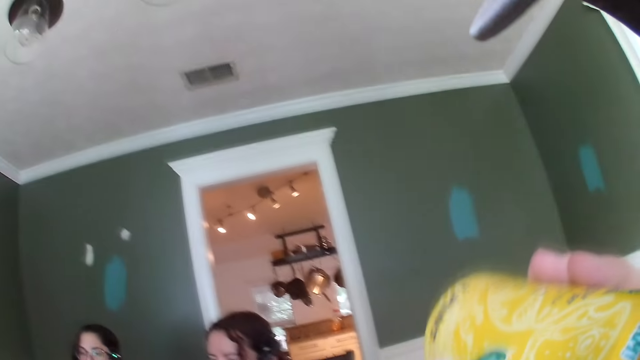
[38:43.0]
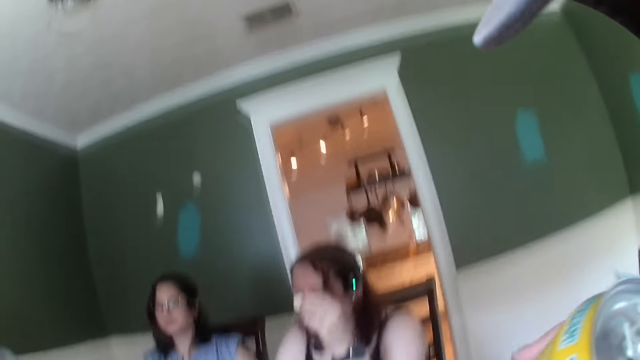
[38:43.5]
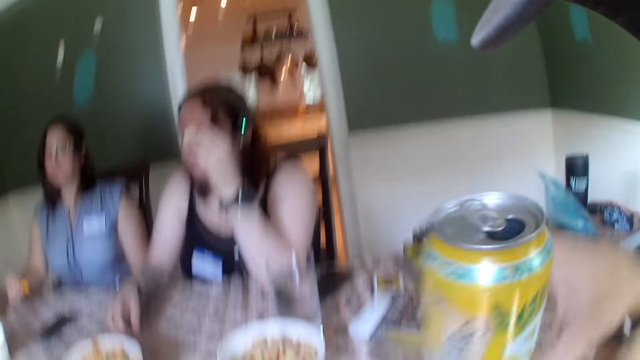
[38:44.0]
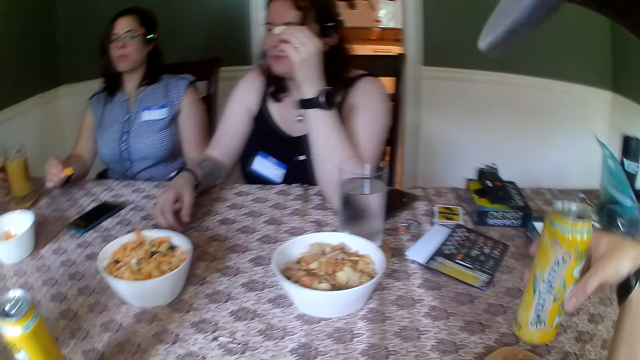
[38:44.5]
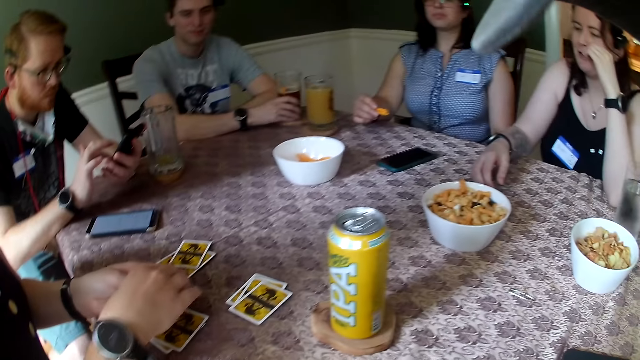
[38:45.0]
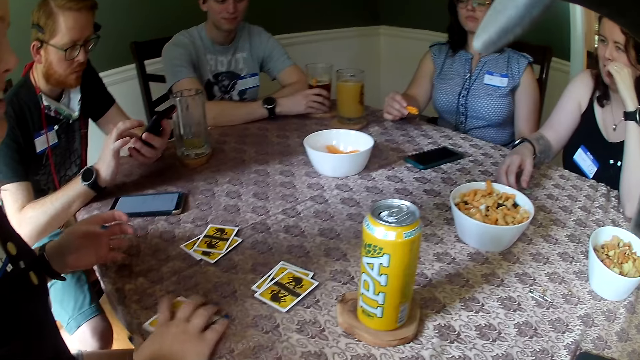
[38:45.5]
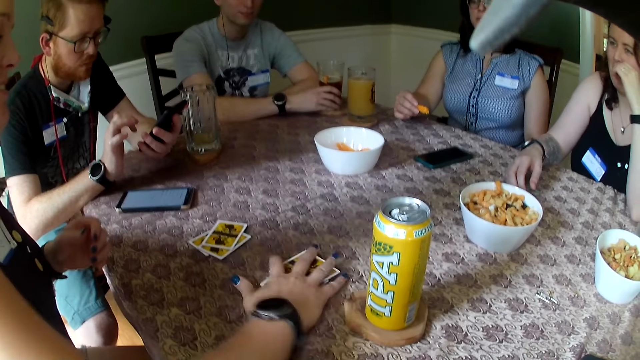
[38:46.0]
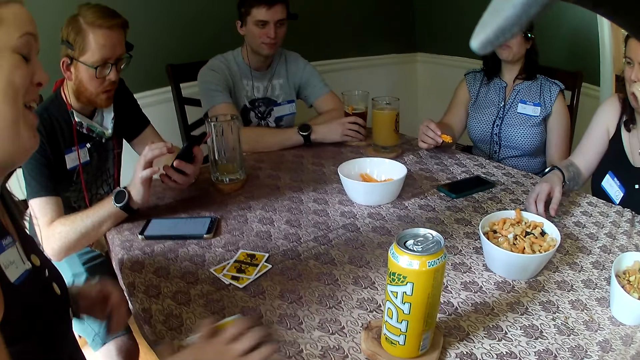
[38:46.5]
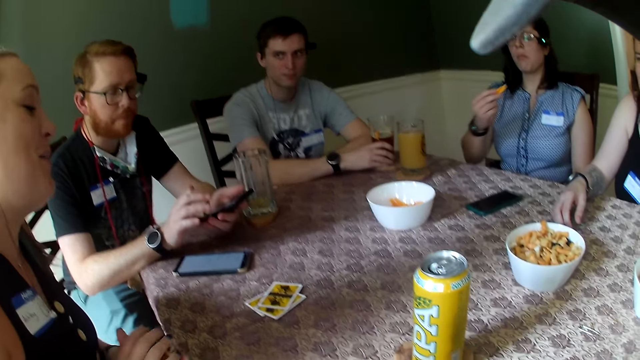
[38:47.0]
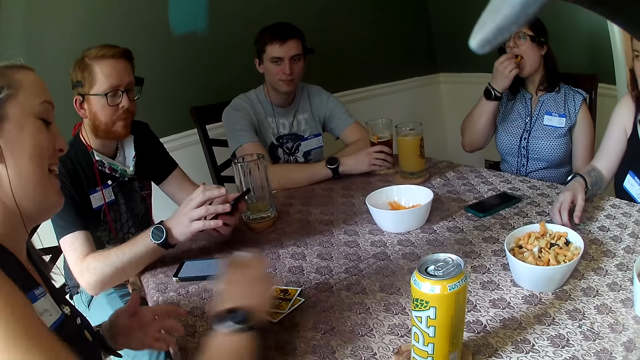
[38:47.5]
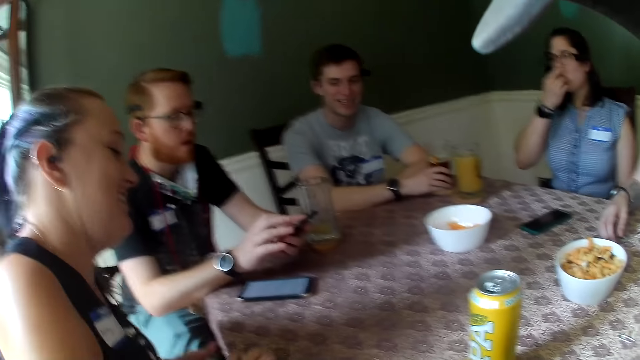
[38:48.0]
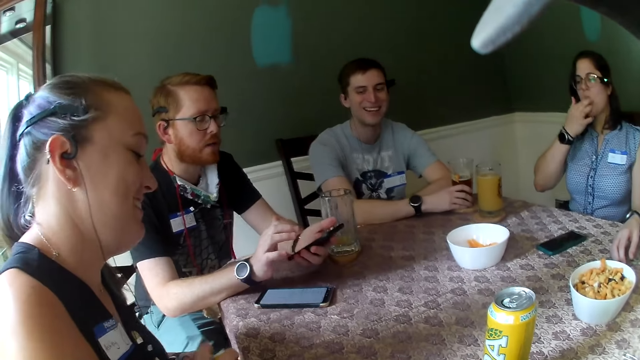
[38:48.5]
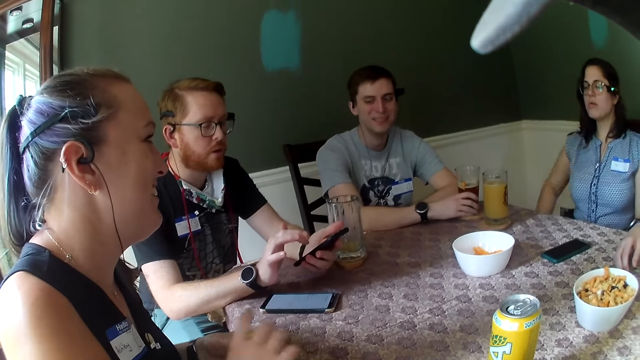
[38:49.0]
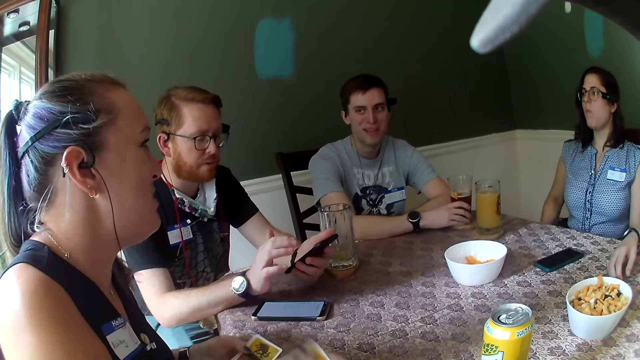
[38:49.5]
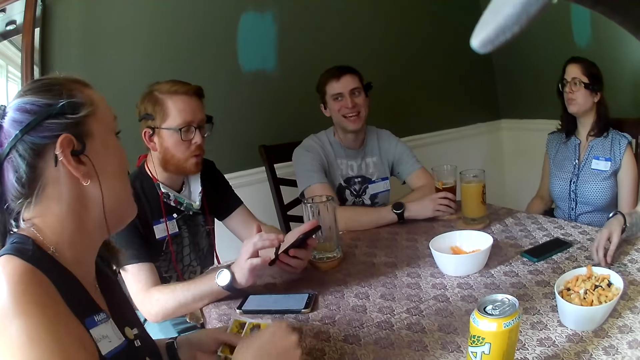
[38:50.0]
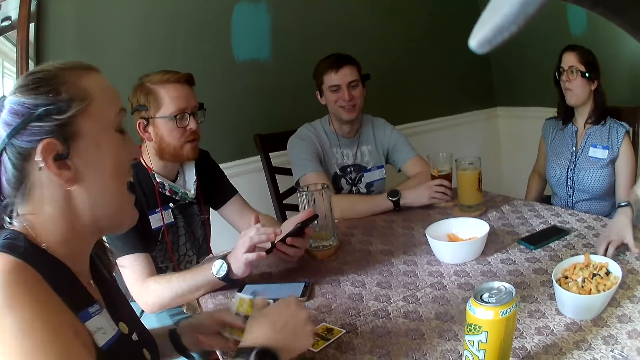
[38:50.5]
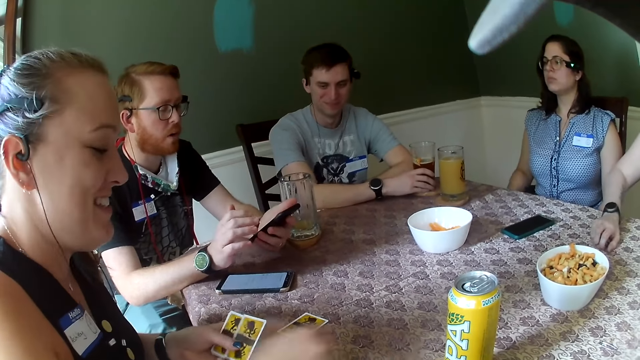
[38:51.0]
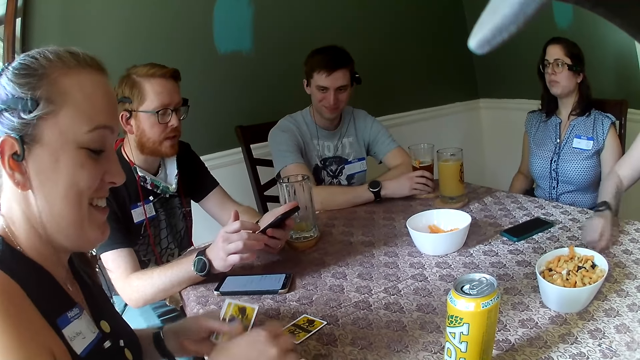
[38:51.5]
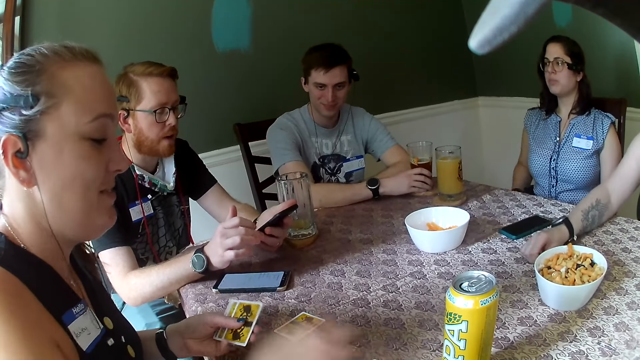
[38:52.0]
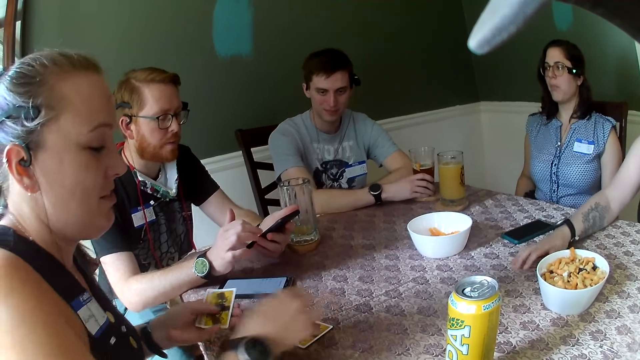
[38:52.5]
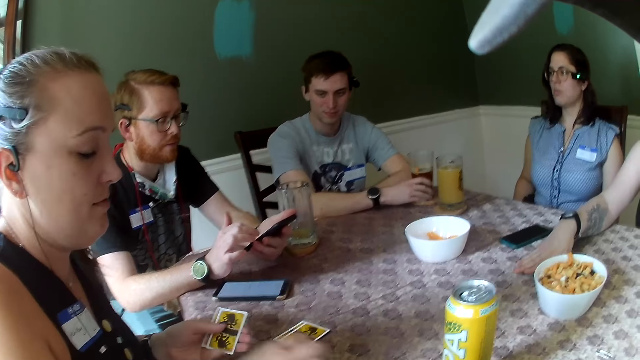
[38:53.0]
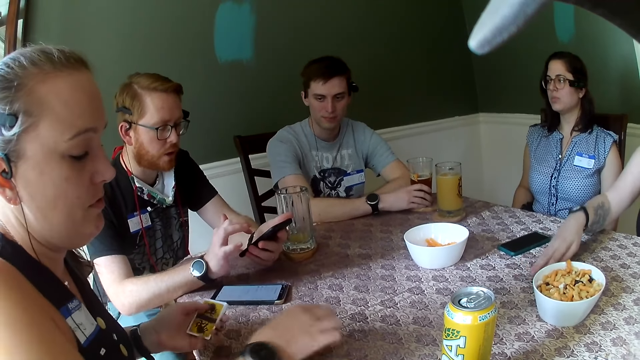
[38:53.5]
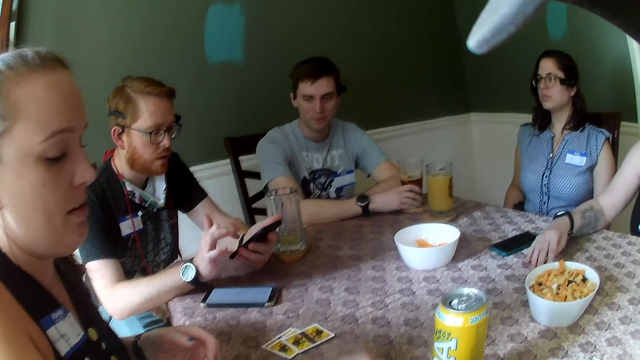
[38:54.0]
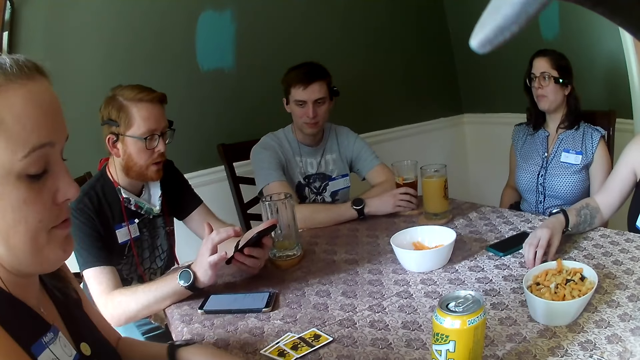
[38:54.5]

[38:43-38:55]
The camera wearer places the yellow can on the table with his right hand. A woman speaks to everybody on the table. The camera wearer looks around. A man speaks to everybody on the table. Another man speaks to the woman. The woman places cards from her left hand on the table with her right hand.

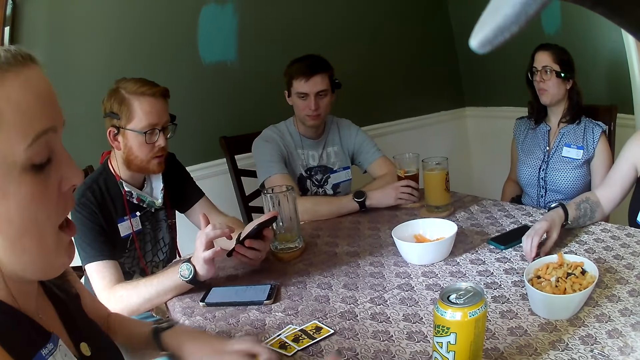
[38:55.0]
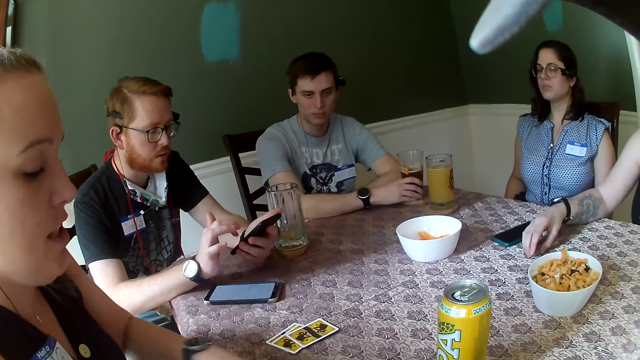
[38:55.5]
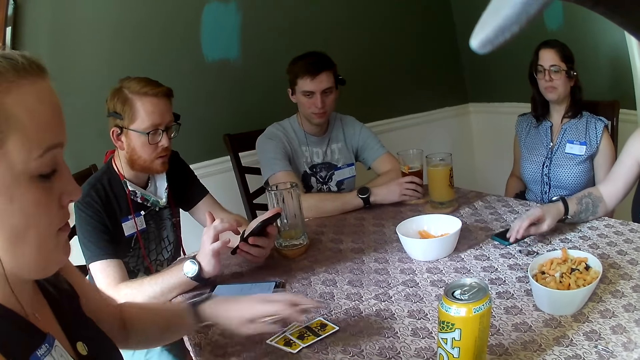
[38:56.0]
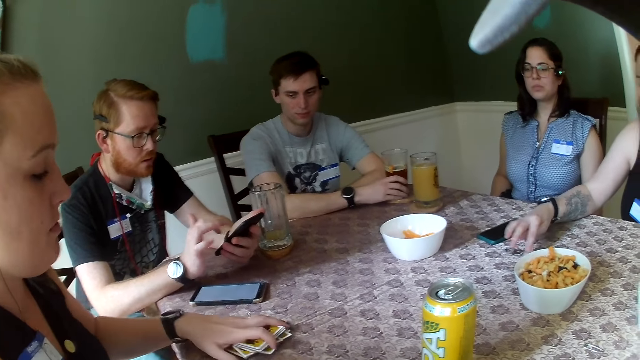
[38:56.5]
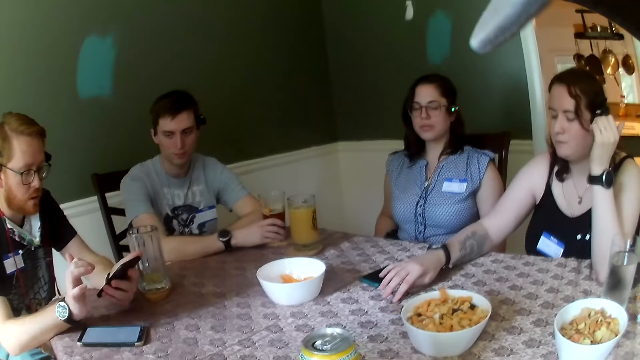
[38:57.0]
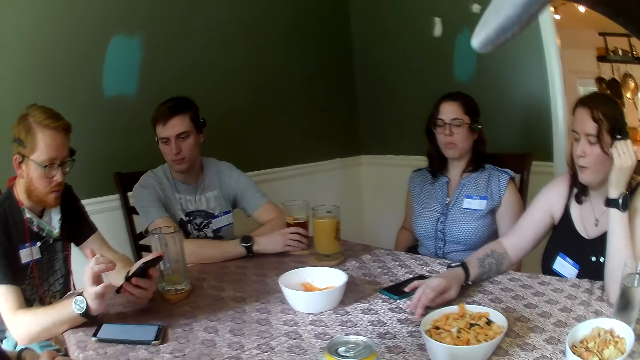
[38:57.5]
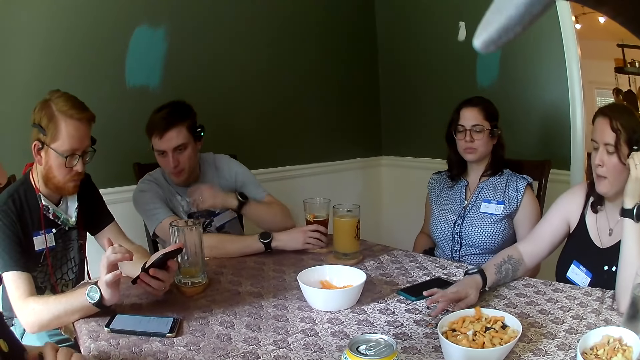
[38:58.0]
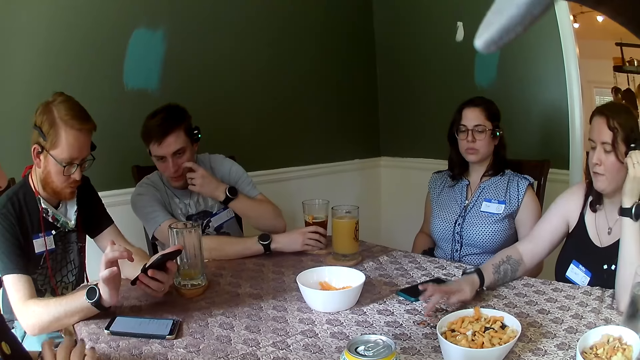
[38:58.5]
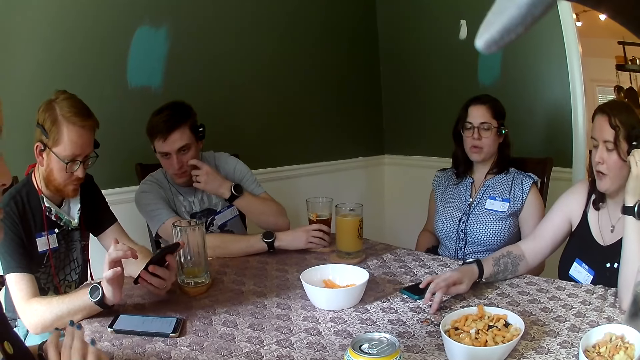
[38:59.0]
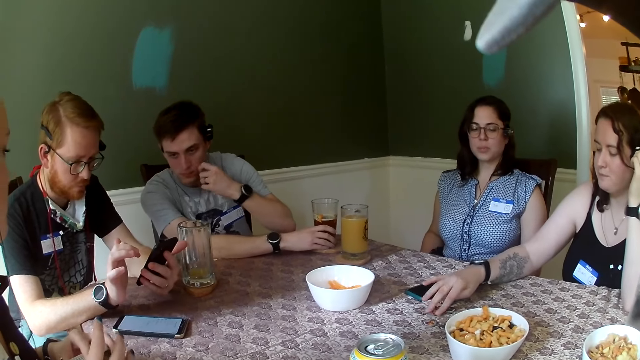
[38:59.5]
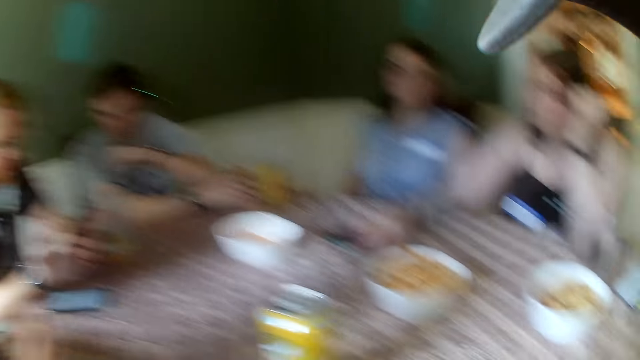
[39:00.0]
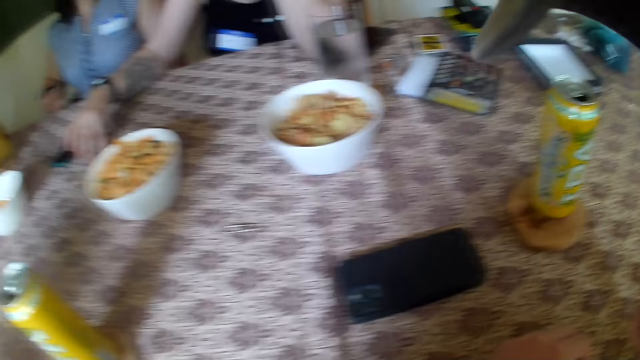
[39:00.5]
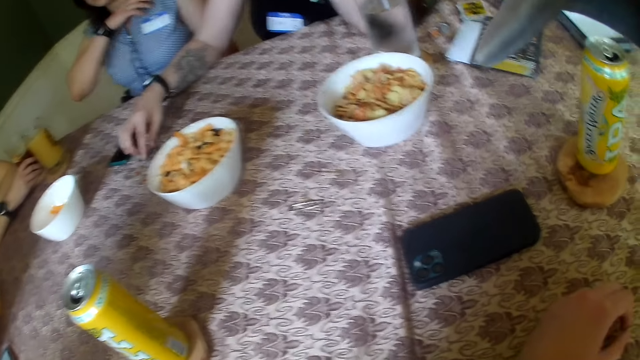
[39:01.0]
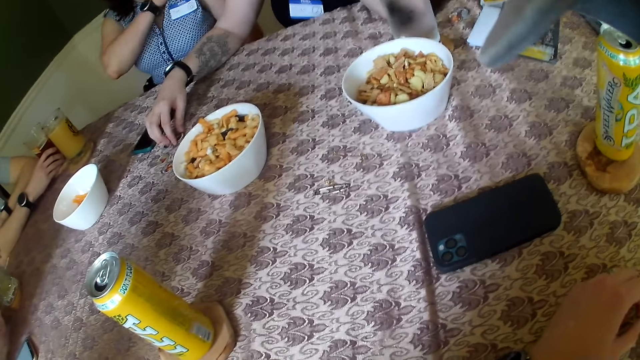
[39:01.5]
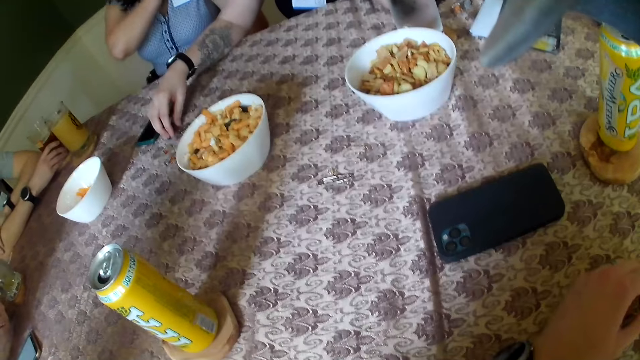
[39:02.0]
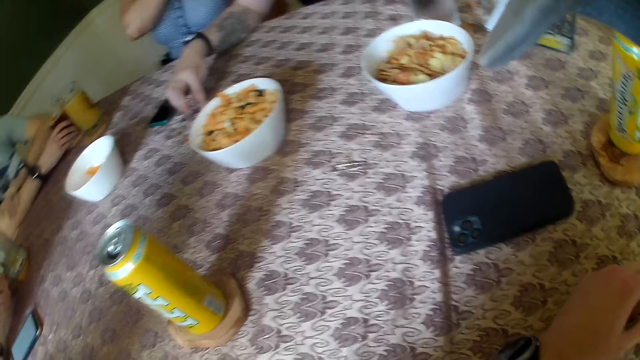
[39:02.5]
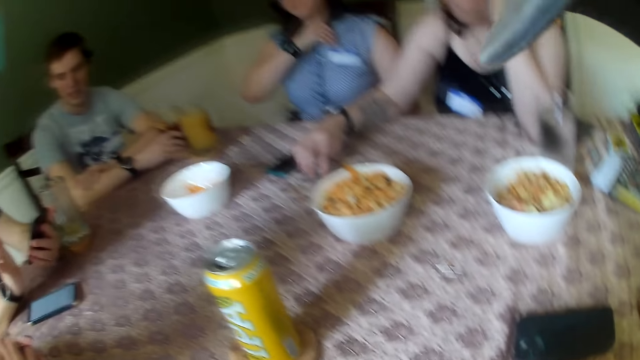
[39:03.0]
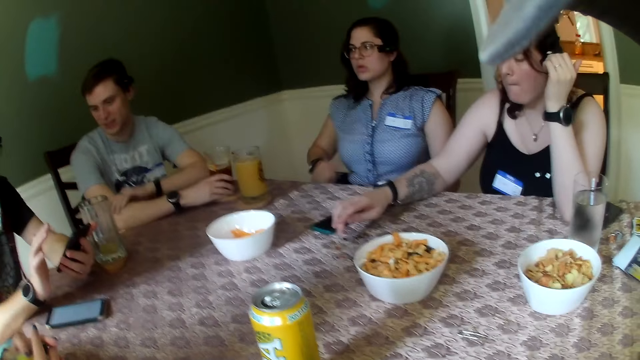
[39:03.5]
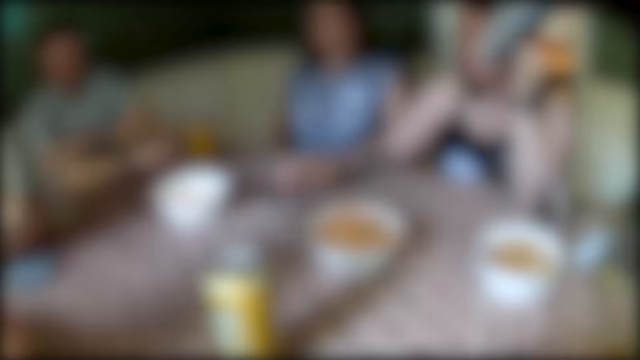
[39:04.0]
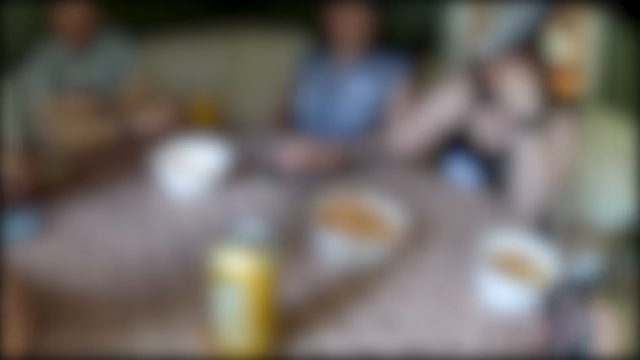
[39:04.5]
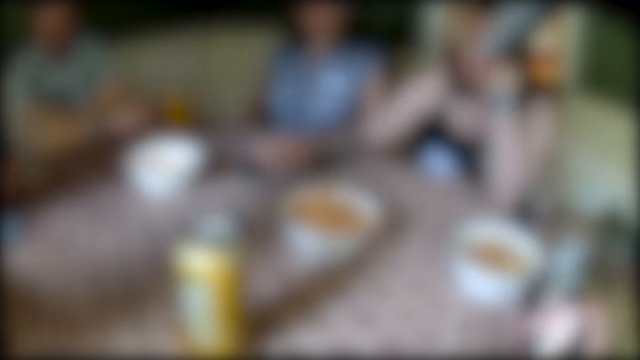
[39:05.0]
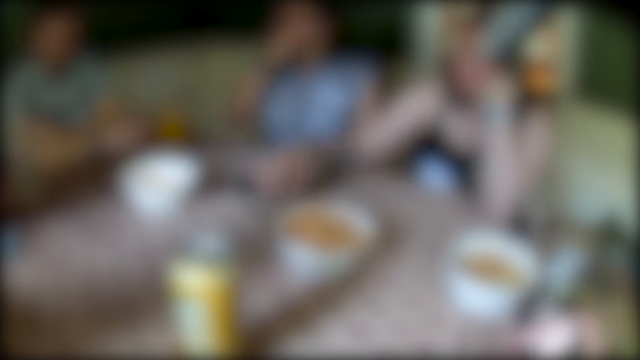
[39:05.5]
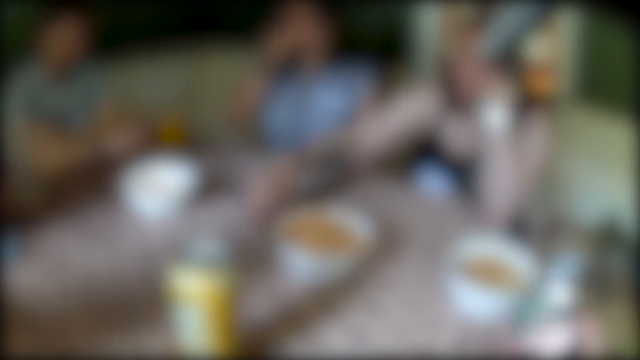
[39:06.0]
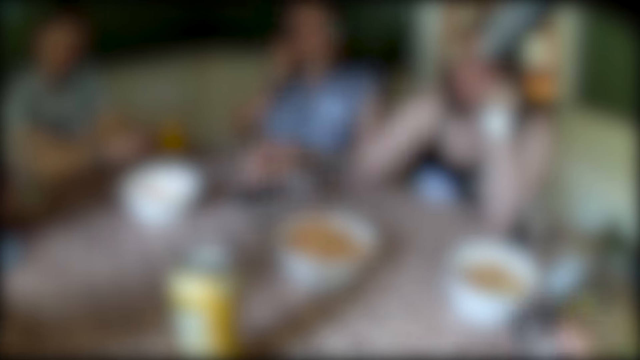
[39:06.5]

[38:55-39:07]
The woman replies to the man. The camera wearer raises her hand. She drops her hand.
